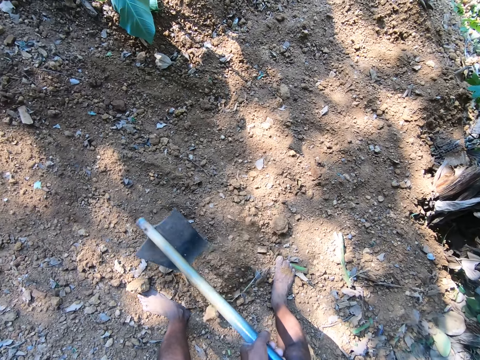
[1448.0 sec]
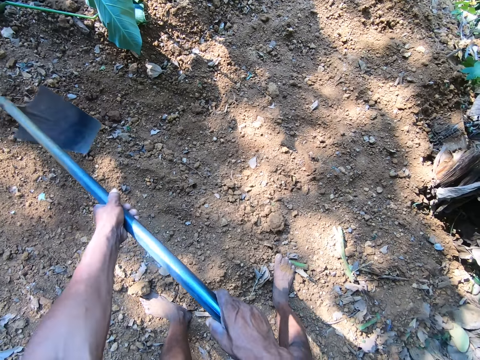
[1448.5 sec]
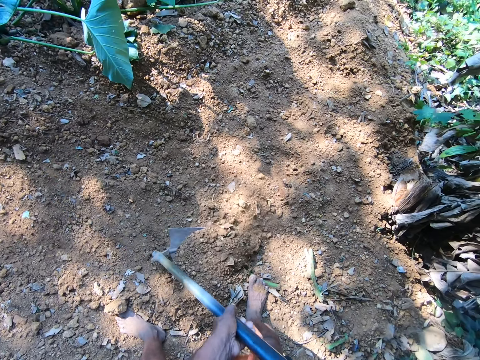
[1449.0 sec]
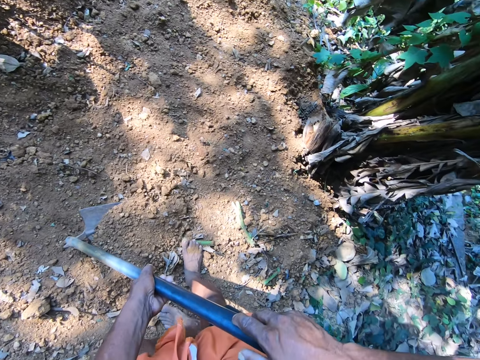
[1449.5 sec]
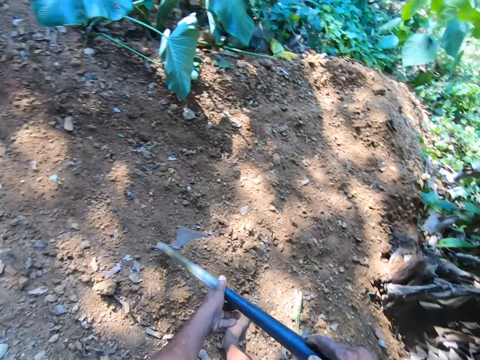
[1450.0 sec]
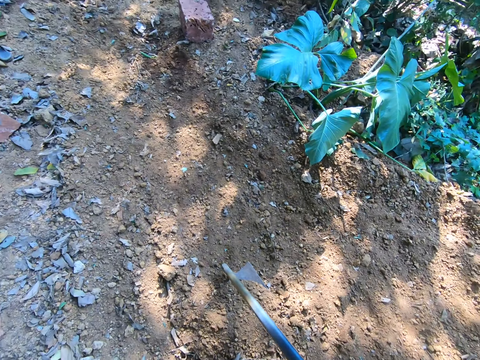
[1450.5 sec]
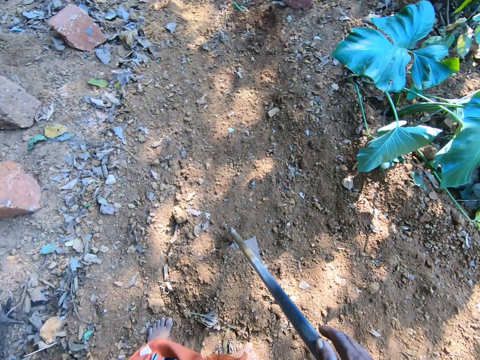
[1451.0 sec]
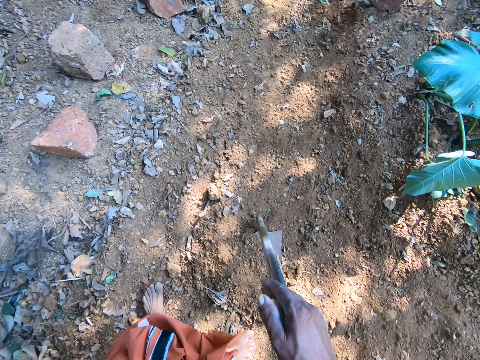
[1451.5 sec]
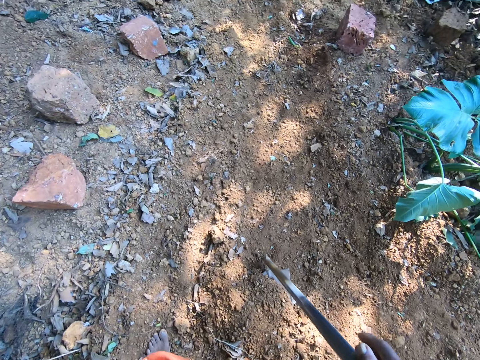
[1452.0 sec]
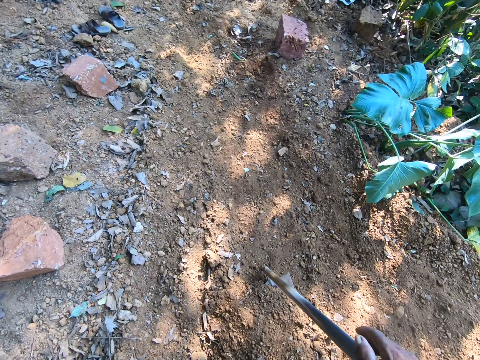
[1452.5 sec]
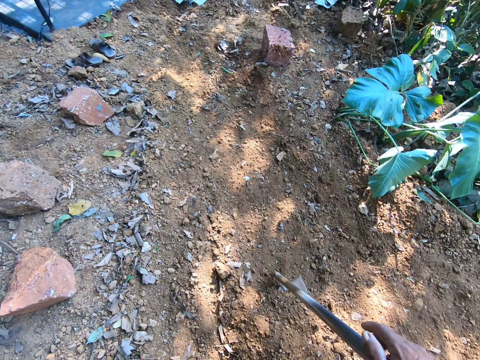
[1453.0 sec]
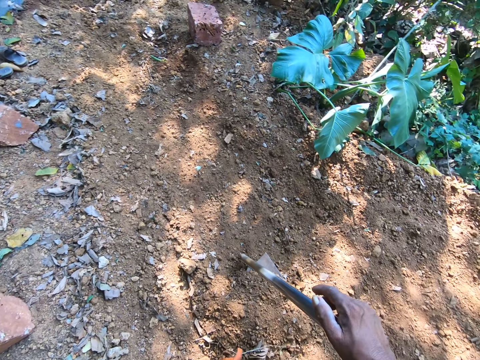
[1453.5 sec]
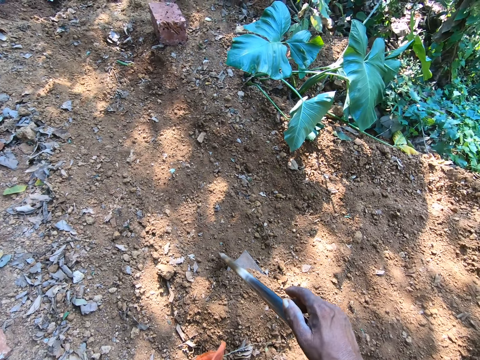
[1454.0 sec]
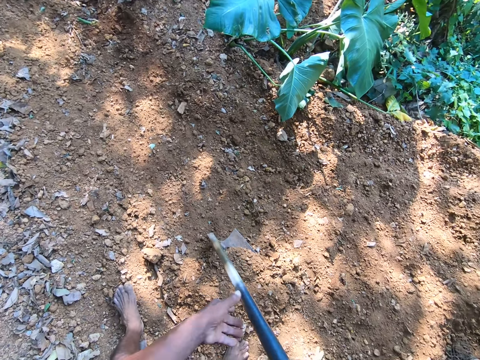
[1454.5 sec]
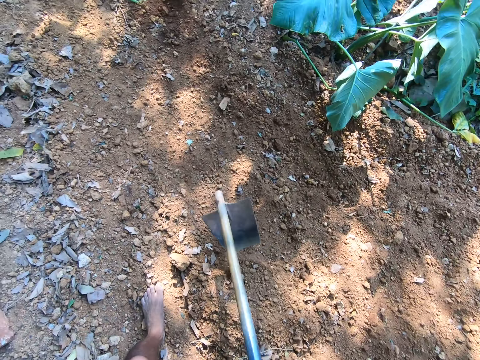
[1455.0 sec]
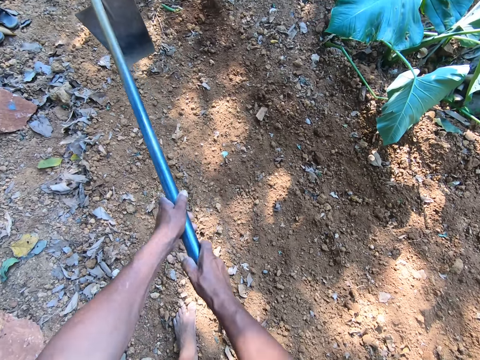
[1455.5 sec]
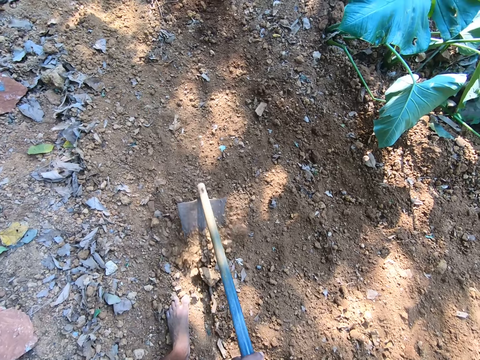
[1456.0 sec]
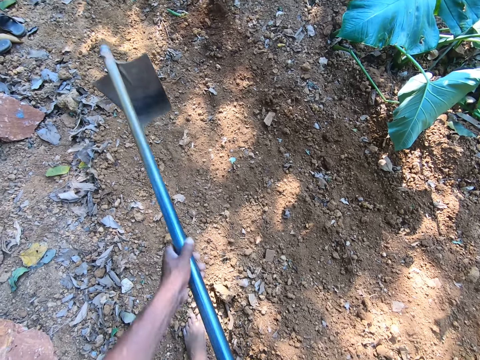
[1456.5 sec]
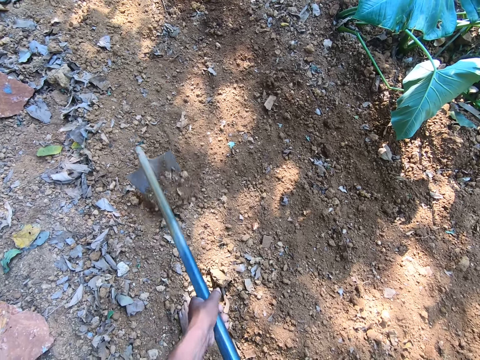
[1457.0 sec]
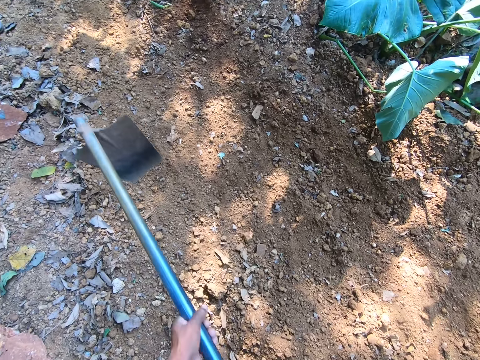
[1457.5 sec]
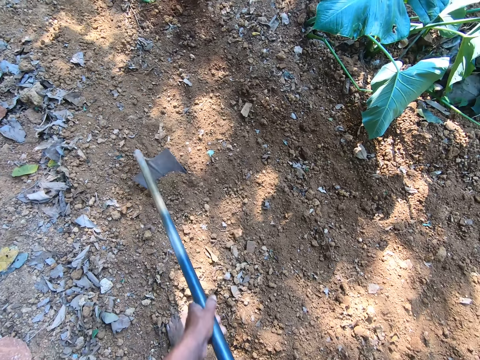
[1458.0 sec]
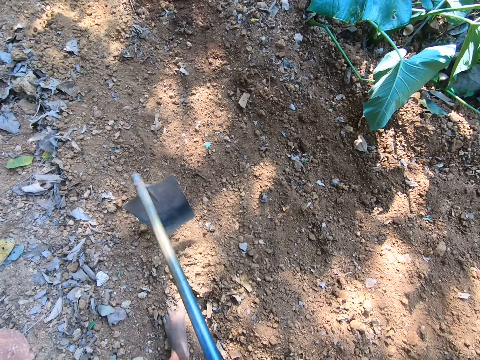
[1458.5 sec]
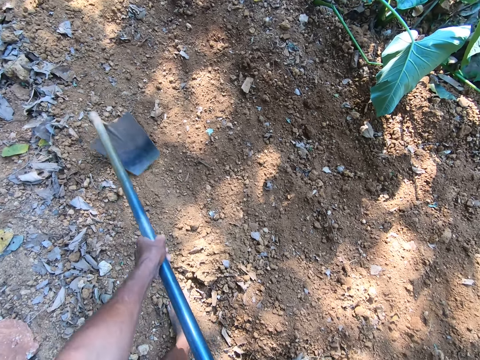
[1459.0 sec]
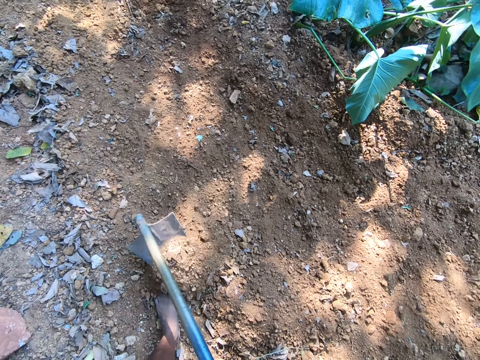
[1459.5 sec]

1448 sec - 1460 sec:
The camera wearer holds the hoe on the ground with his right hand. He levels the ground with the hoe in both hands.

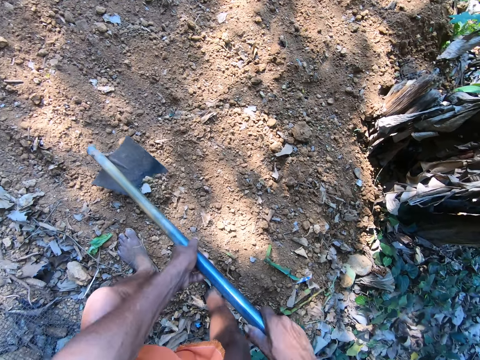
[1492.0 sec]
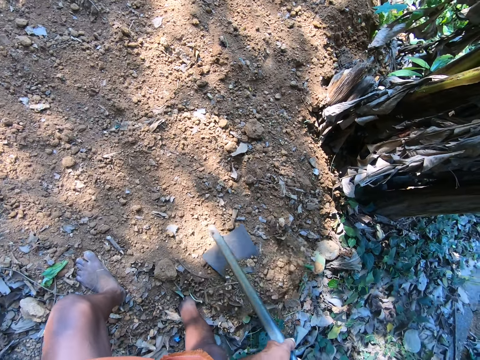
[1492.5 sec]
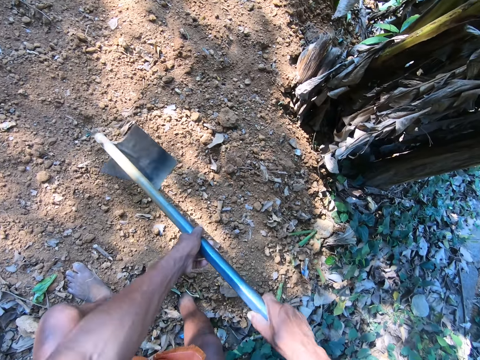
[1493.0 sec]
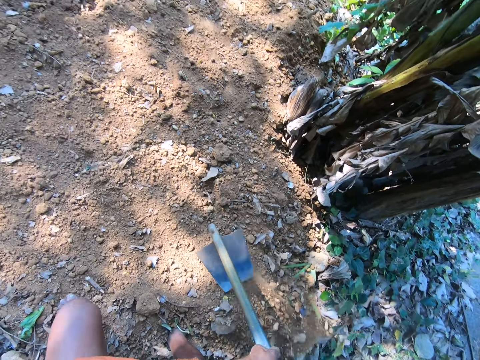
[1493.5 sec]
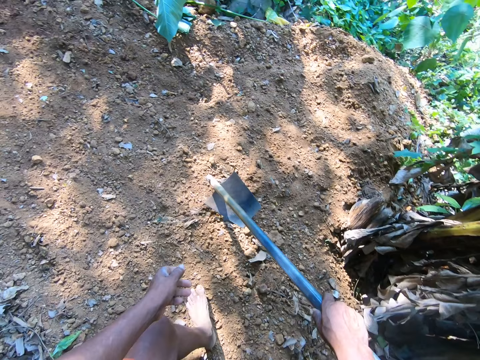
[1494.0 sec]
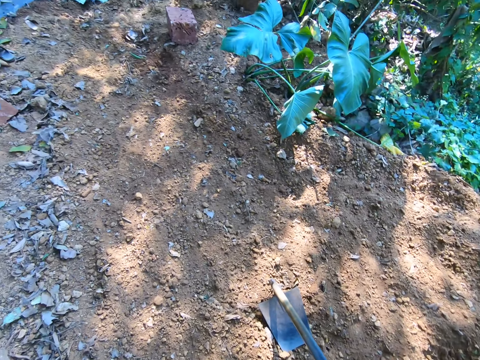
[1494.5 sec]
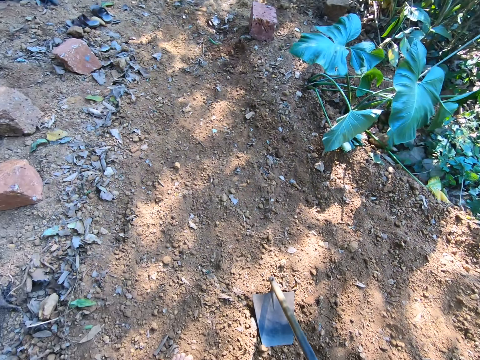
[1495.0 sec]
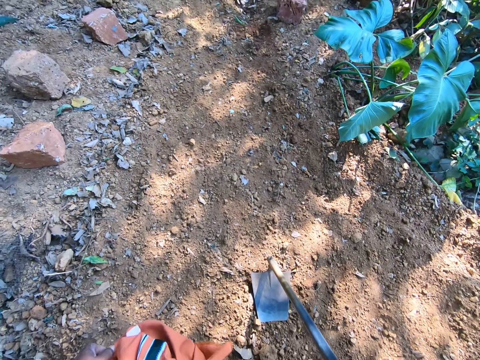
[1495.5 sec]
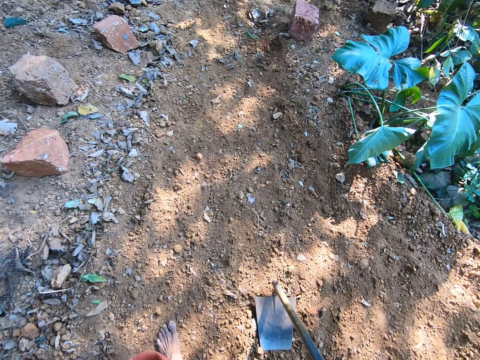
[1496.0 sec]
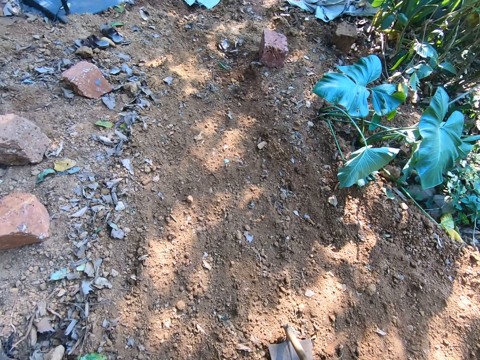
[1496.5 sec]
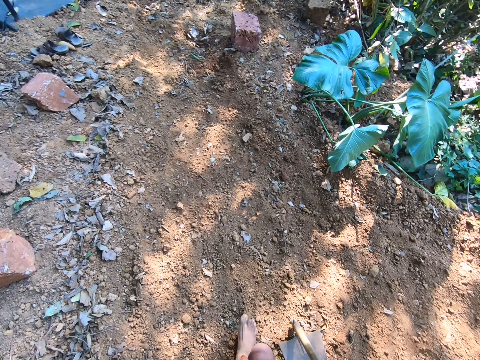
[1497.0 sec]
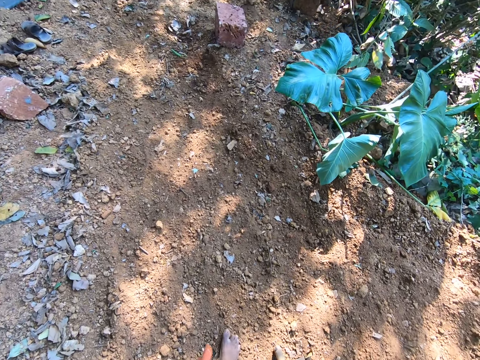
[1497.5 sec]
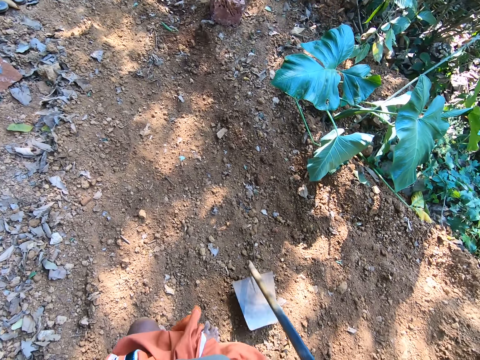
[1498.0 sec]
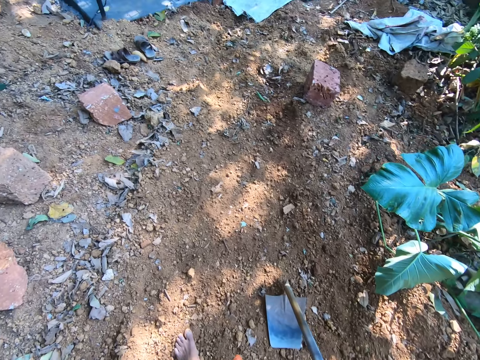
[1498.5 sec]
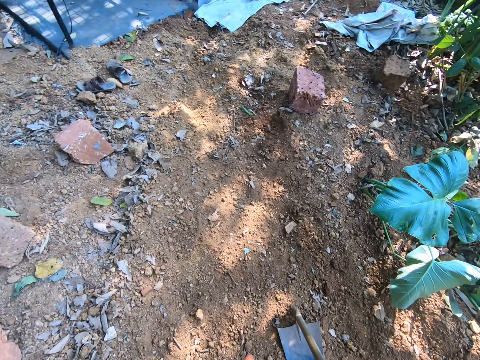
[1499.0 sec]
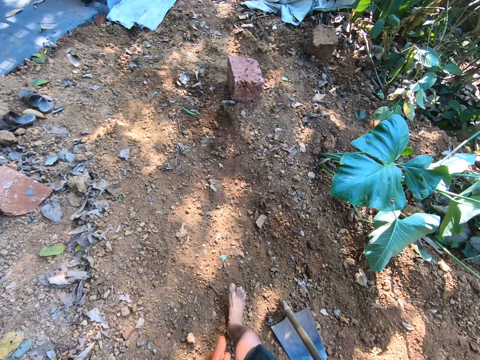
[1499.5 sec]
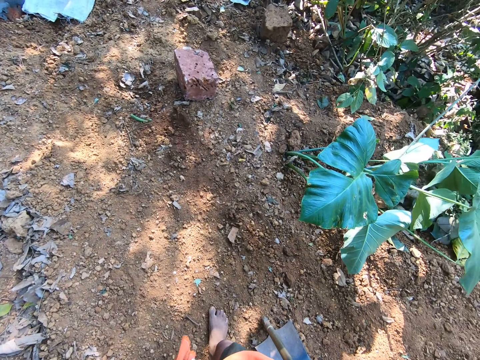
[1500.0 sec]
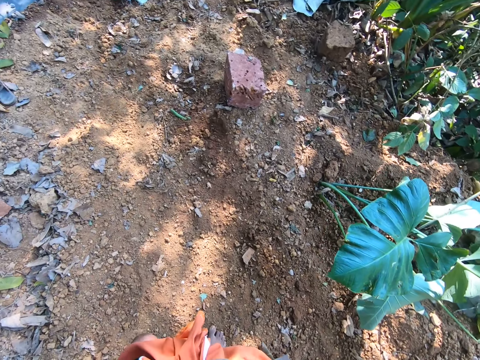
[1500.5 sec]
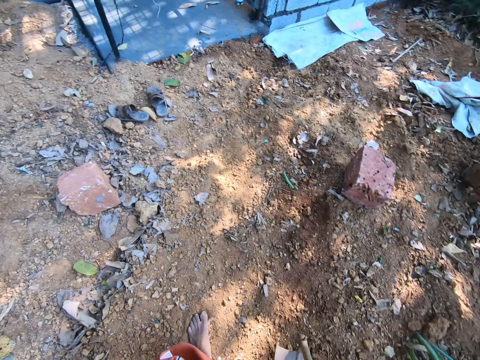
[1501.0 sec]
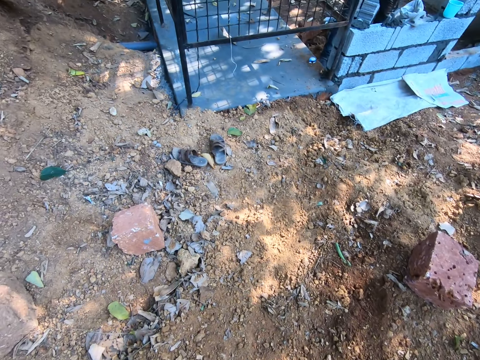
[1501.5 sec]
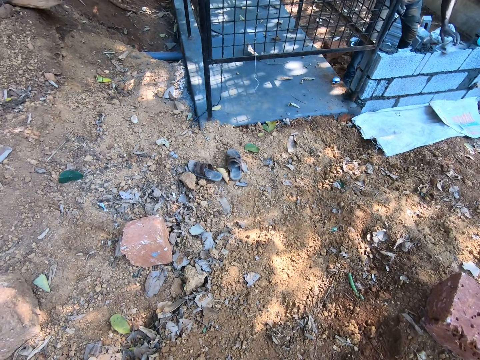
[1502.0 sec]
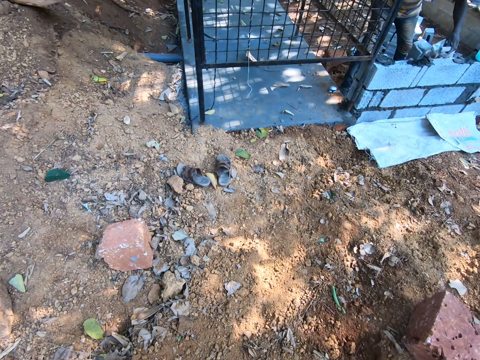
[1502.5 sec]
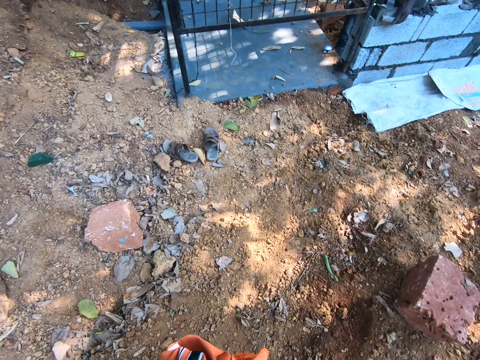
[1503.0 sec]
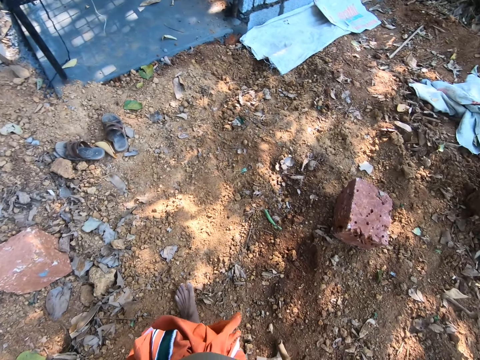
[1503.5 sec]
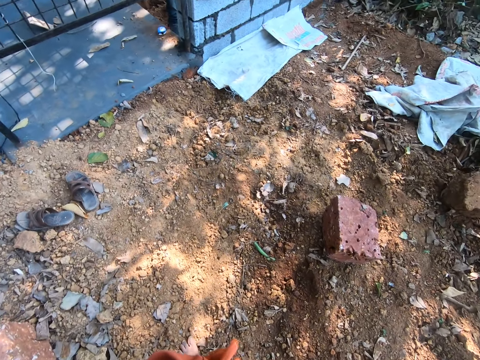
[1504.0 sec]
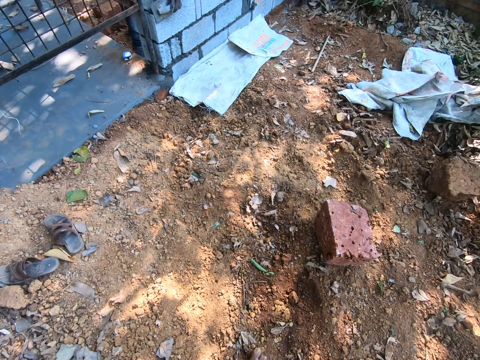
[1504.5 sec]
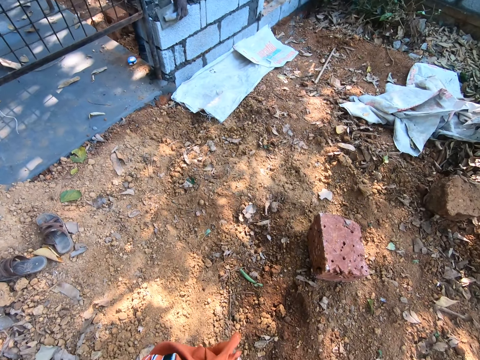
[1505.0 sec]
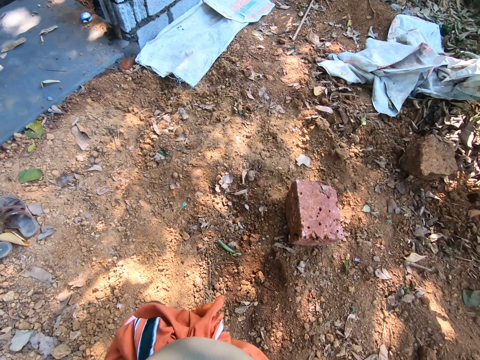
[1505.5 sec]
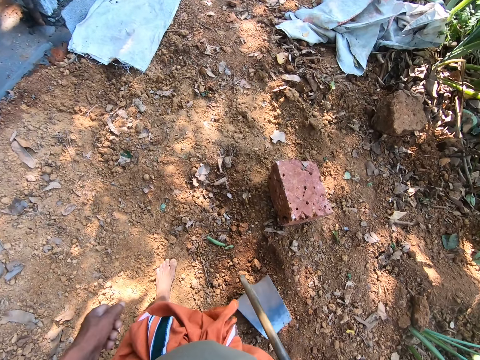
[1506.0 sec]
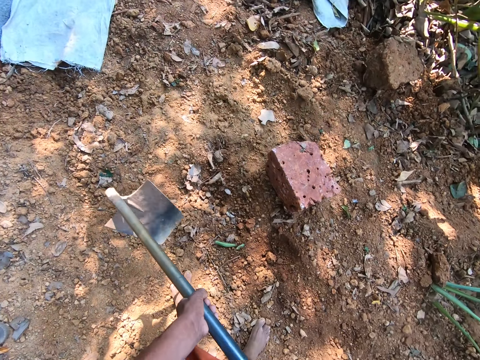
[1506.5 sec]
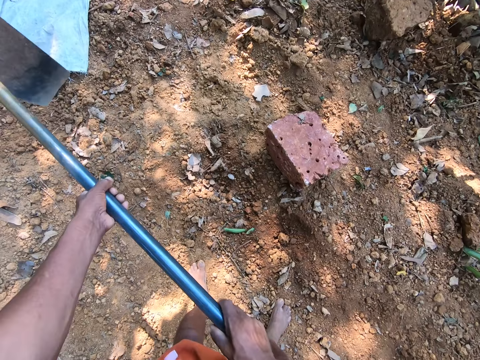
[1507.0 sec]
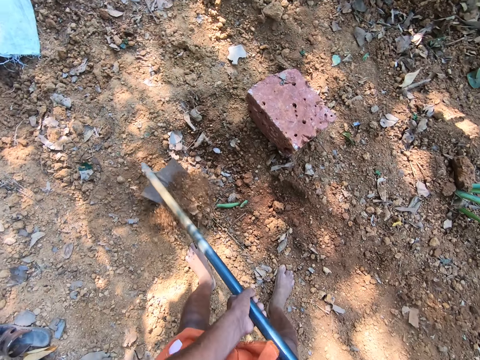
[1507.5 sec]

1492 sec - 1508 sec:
The camera wearer places the hoe on the ground with his right hand. He moves the hoe on the ground with his right hand. He moves around. The man picks up a wooden float from the brickwork with his left hand. The man places the wooden float on the brickwork with his left hand. The man spreads some mortar on the brickwork with a brick trowel in his right hand. The camera wearer holds the hoe with both hands. He levels the ground with the hoe in both hands. He digs on the ground with the hoe.
